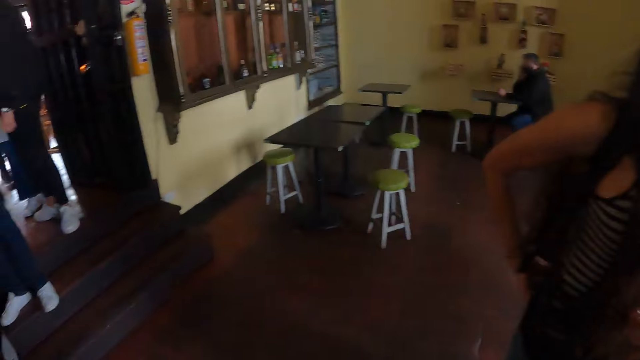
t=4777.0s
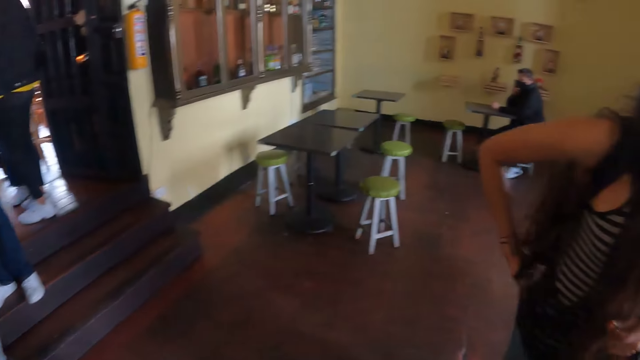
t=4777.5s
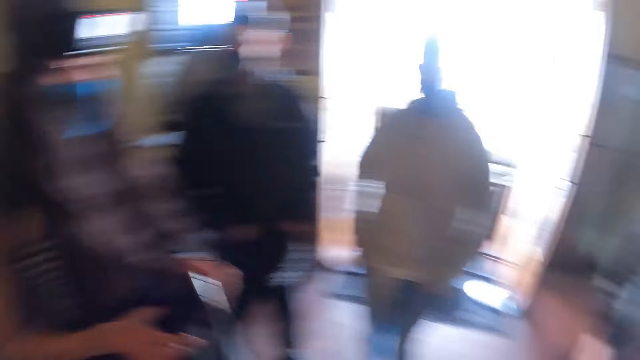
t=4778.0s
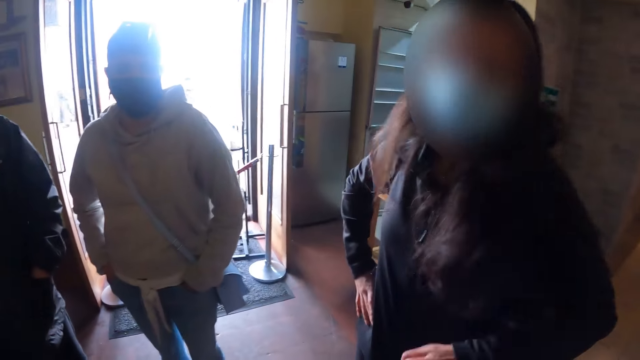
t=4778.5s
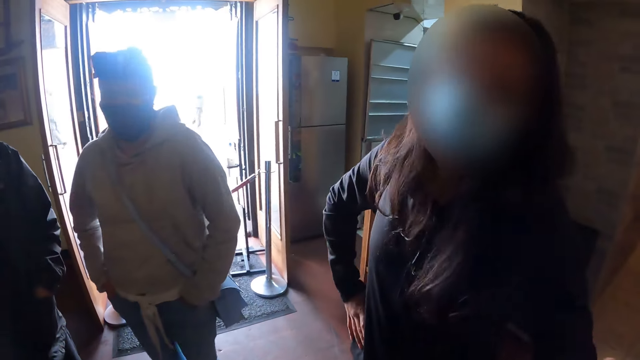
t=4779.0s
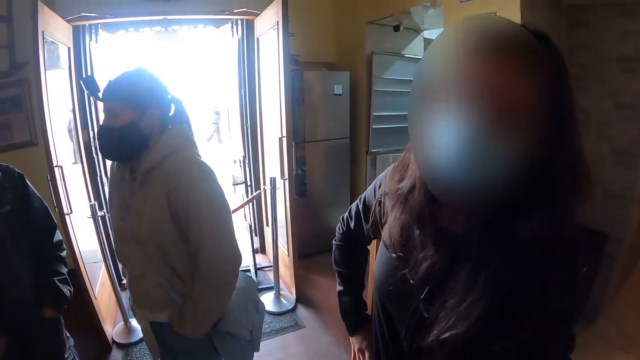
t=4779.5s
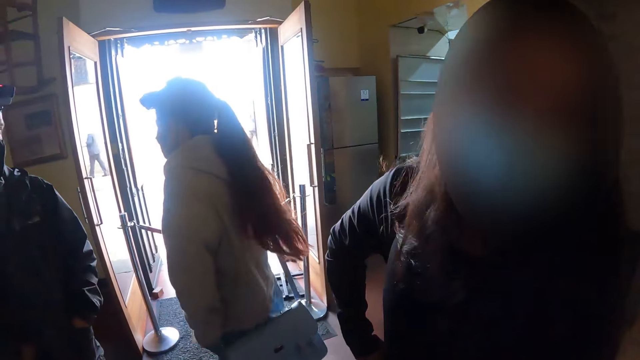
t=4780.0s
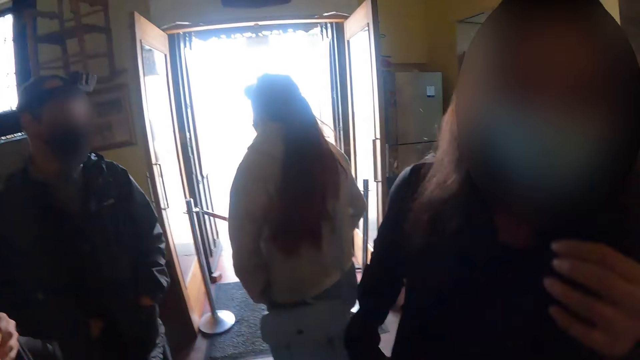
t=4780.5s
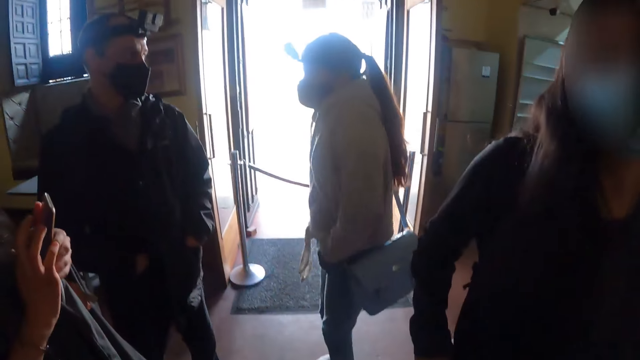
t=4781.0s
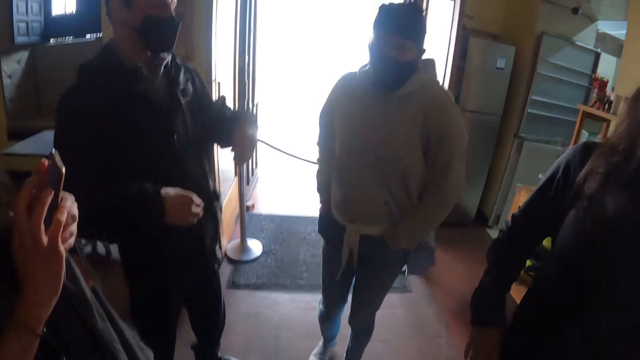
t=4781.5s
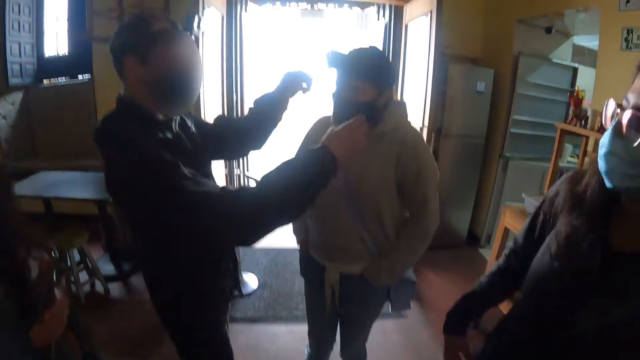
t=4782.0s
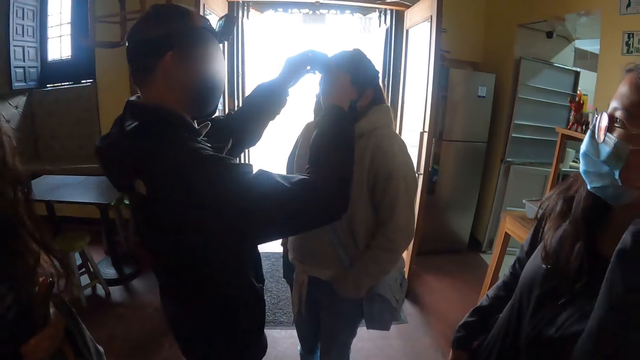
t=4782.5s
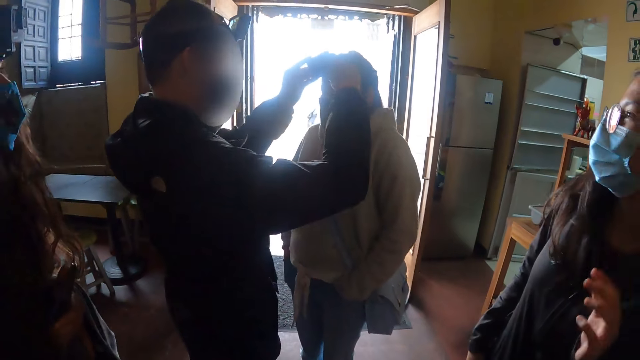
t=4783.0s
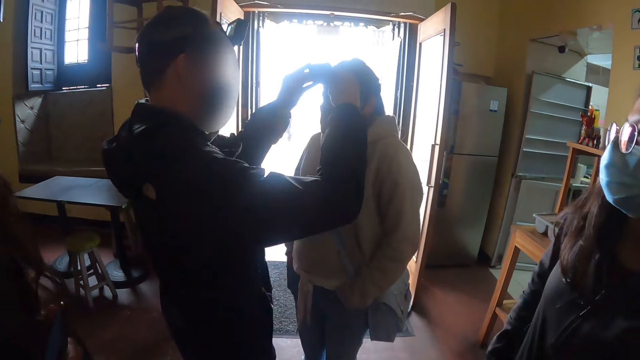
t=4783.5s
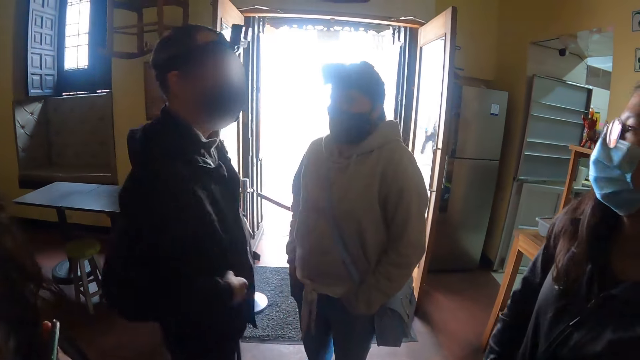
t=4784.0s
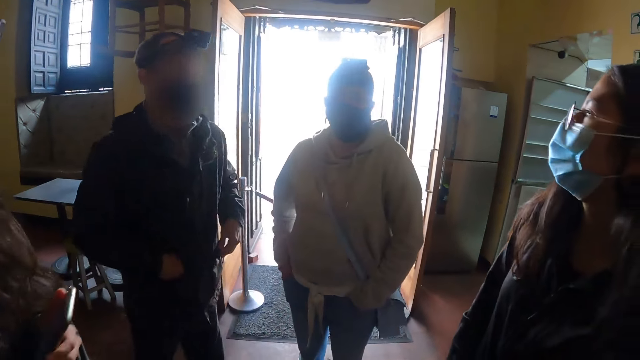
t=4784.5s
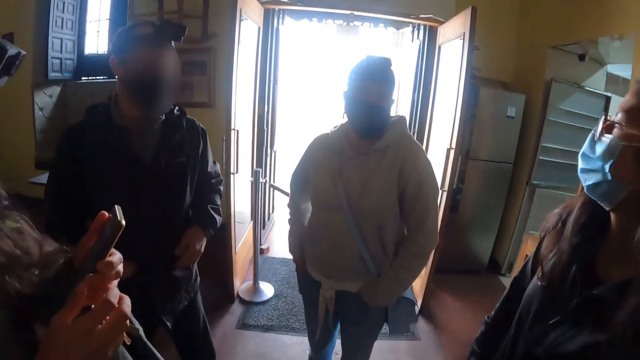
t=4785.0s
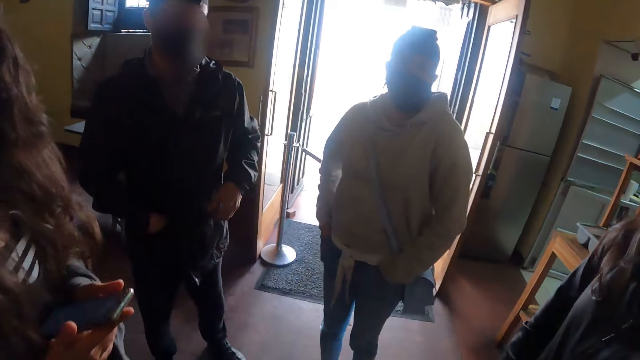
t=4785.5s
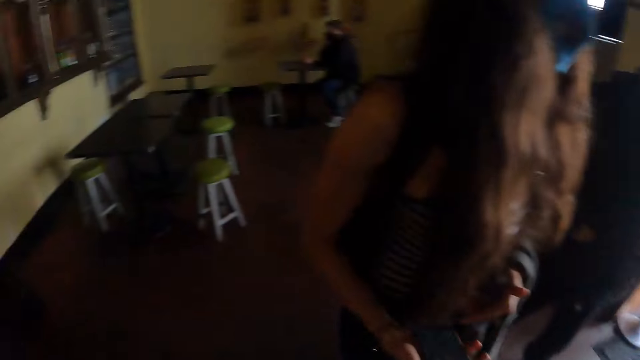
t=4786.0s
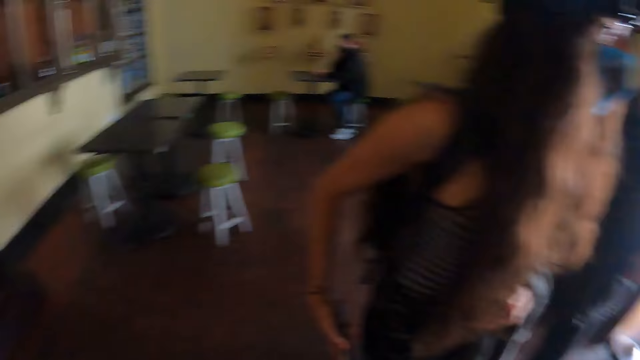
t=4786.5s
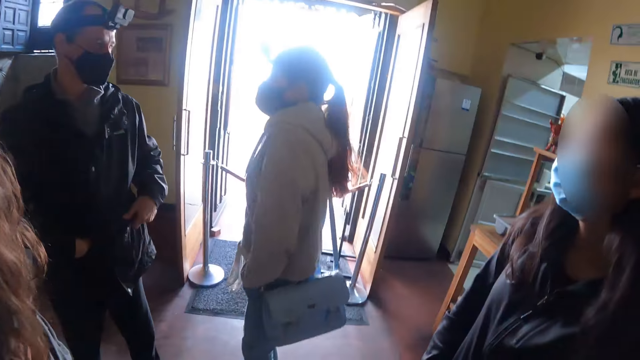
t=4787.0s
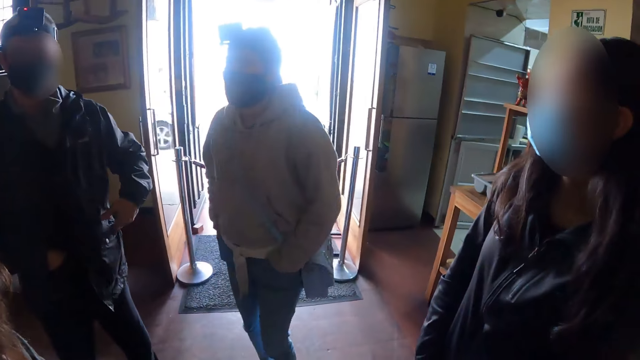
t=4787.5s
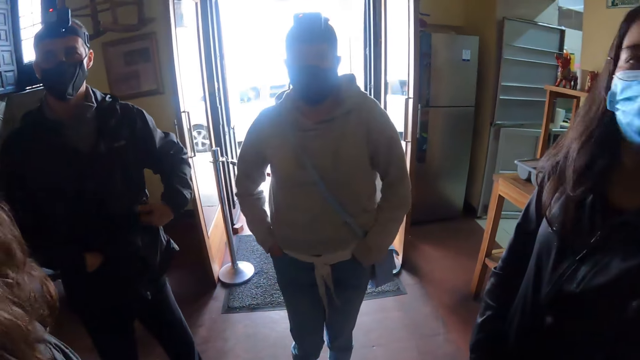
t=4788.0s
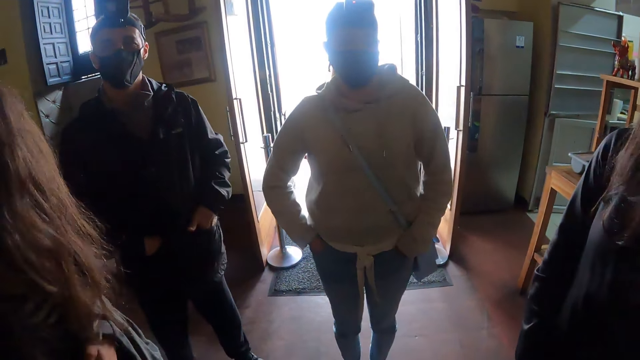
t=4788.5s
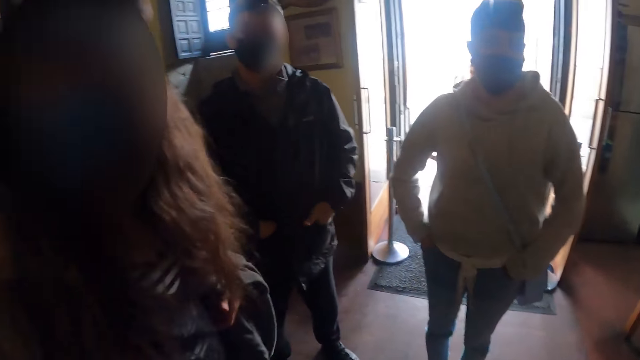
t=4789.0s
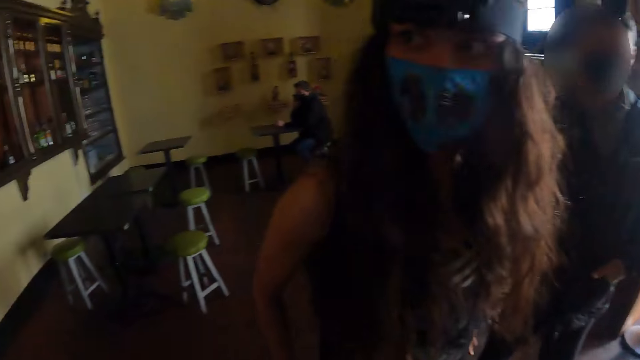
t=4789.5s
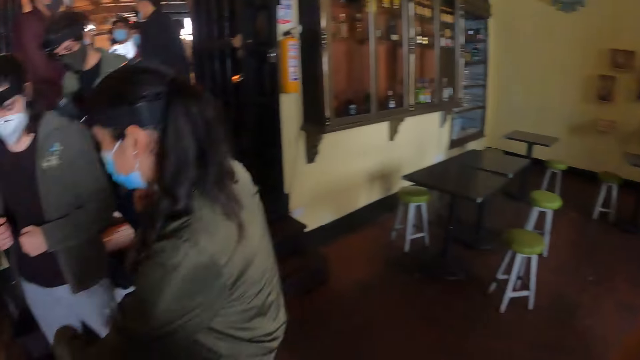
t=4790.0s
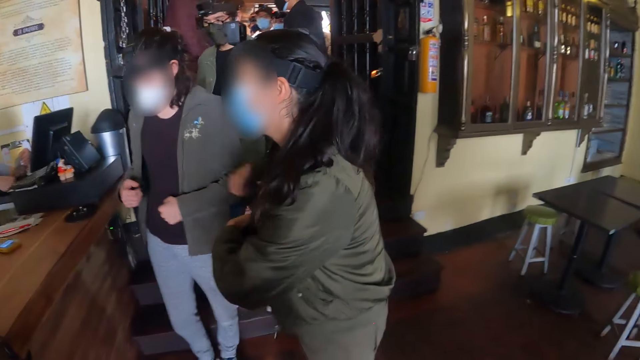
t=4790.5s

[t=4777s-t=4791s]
A woman moves around. A man positions the woman's camera. Another woman holds a phone. The camera wearer looks around.

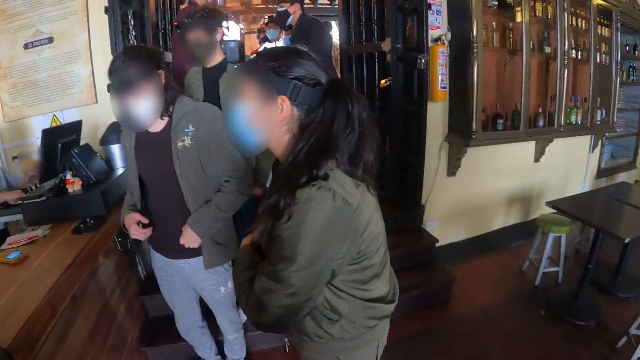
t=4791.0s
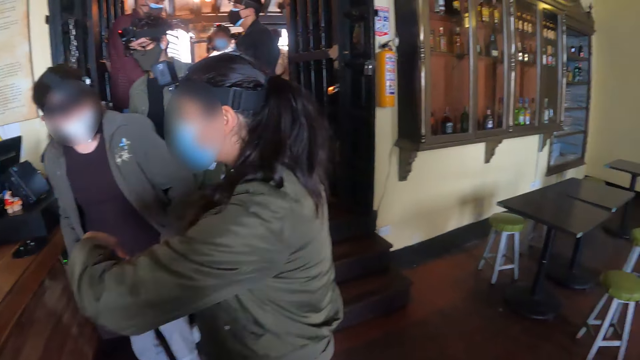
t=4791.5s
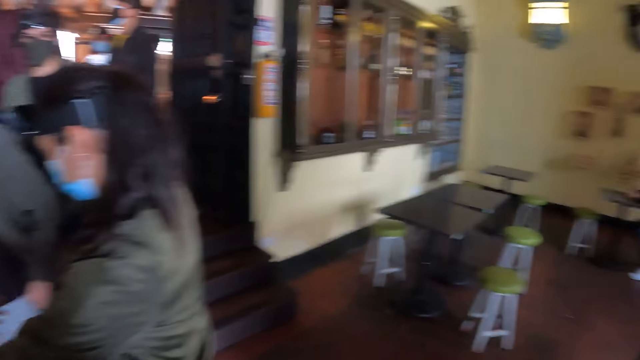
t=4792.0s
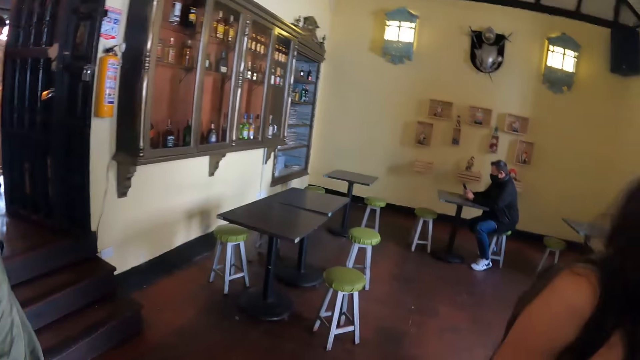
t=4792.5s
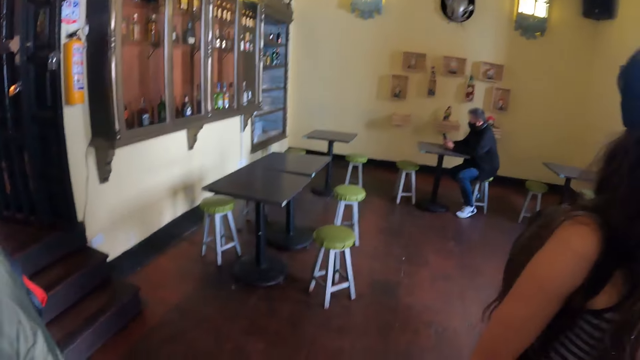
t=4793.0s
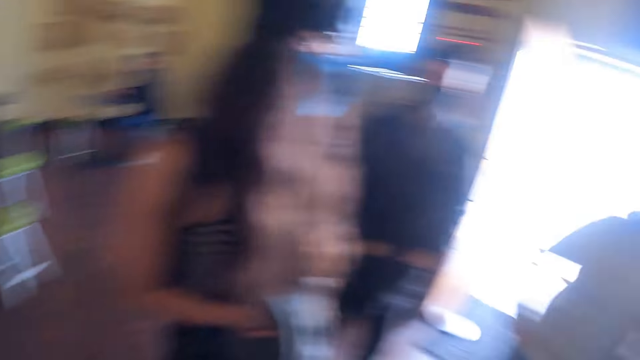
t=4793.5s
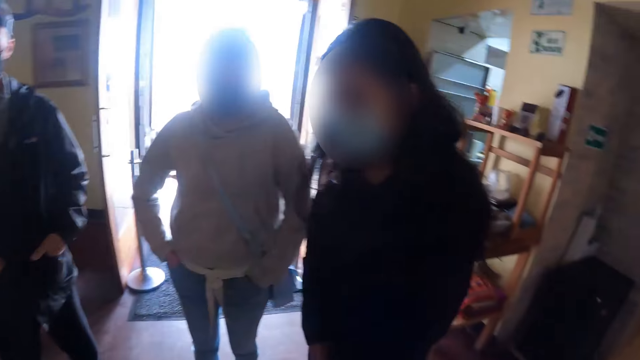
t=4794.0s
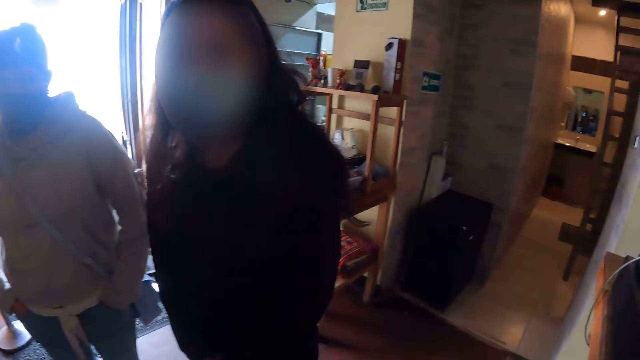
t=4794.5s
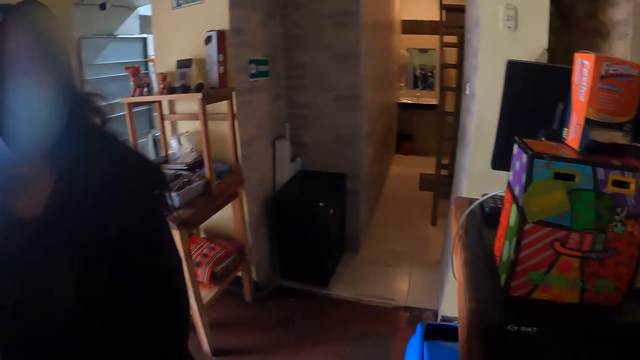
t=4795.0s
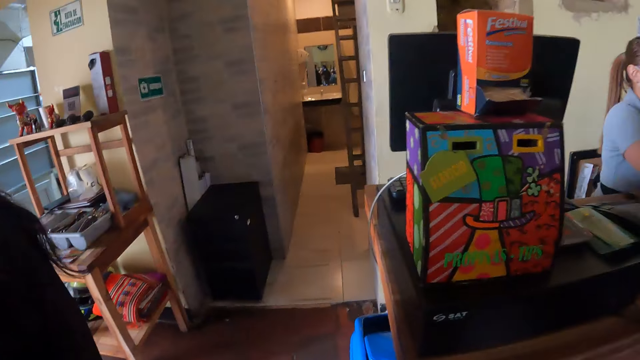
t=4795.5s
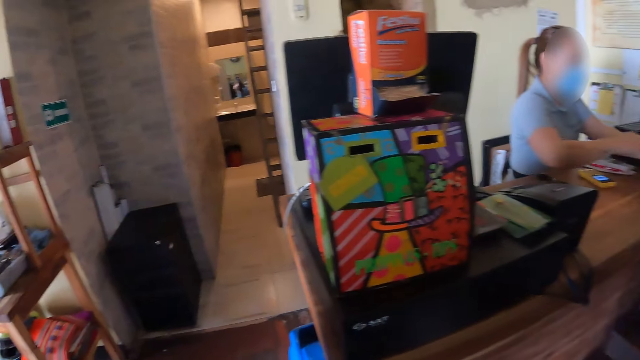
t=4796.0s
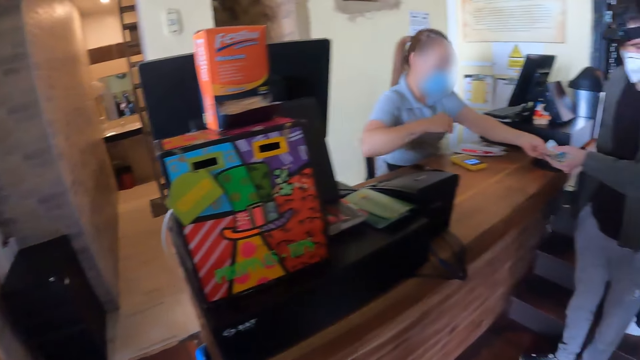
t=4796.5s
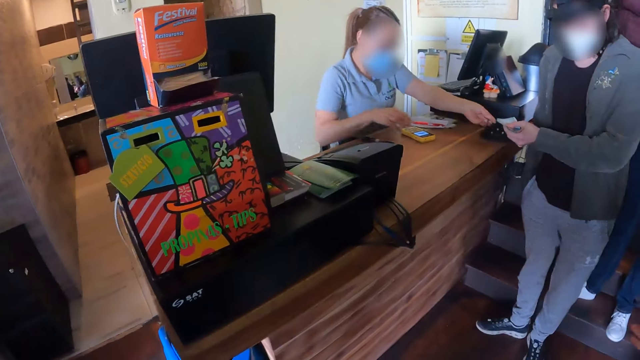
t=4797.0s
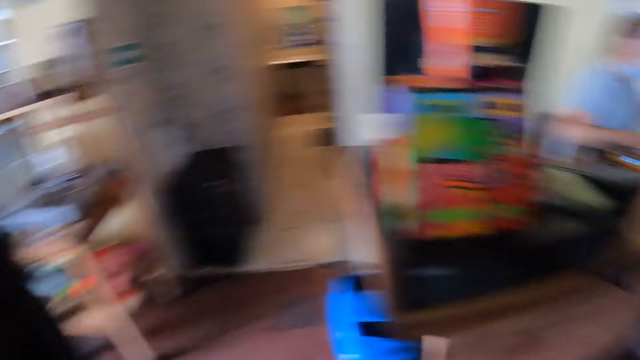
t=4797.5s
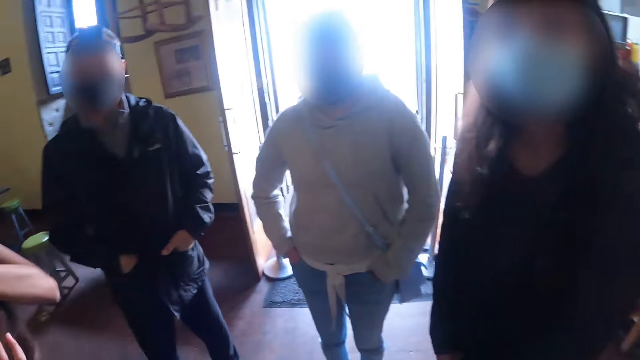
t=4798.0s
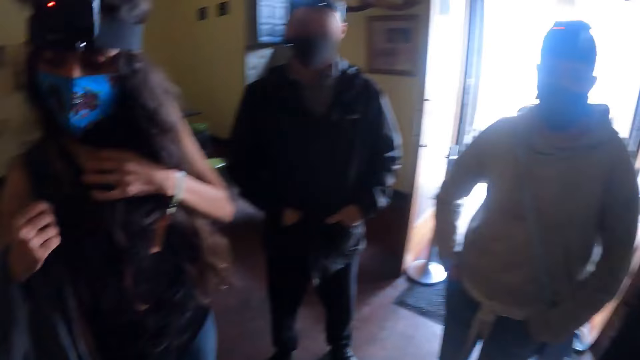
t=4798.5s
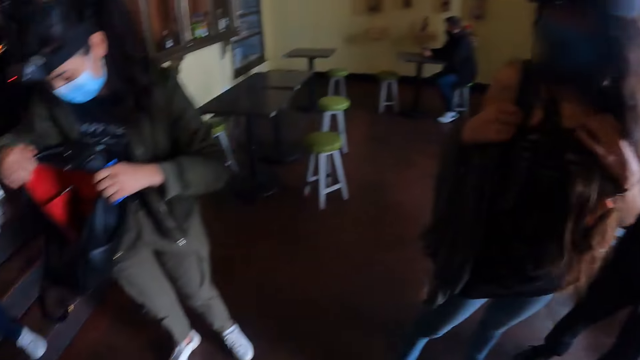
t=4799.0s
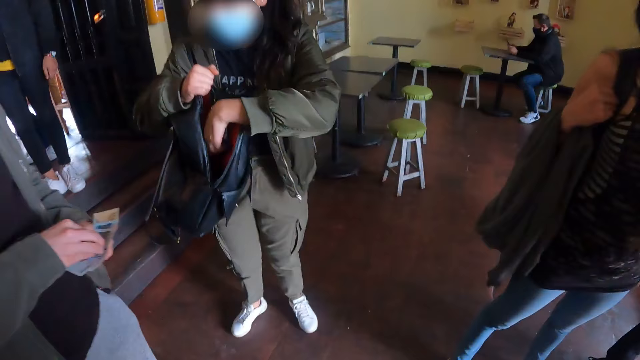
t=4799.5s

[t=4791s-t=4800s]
The camera wearer looks at a woman and a man. They move the camera.
